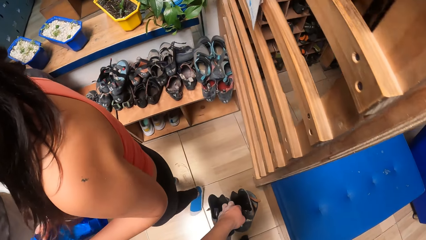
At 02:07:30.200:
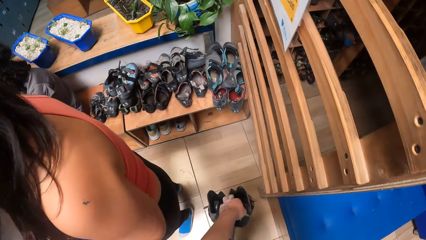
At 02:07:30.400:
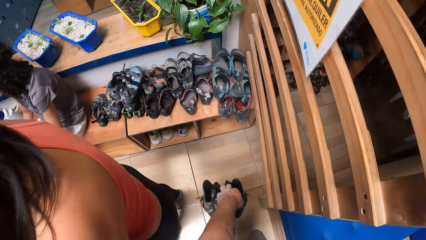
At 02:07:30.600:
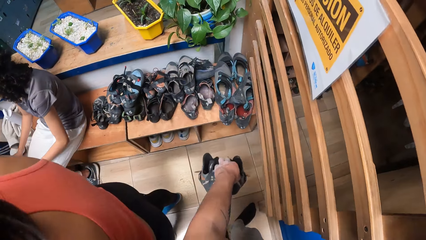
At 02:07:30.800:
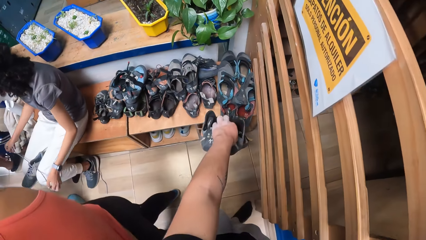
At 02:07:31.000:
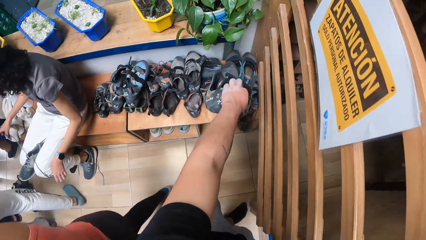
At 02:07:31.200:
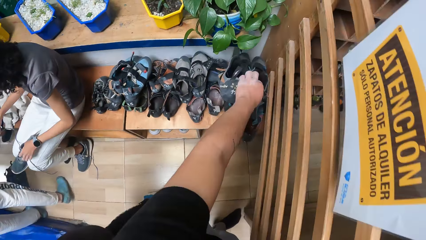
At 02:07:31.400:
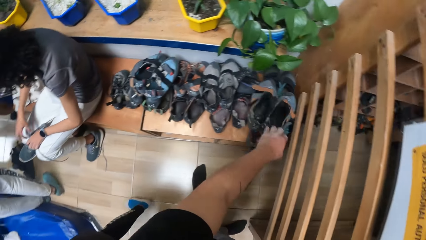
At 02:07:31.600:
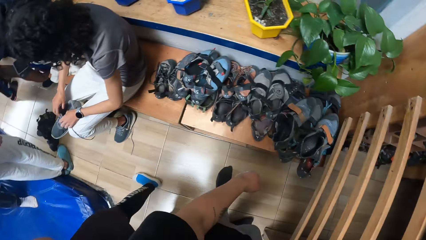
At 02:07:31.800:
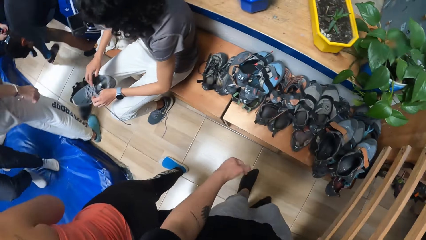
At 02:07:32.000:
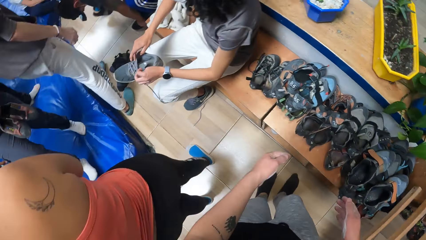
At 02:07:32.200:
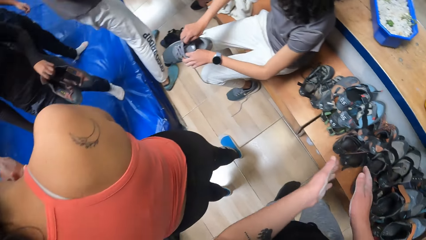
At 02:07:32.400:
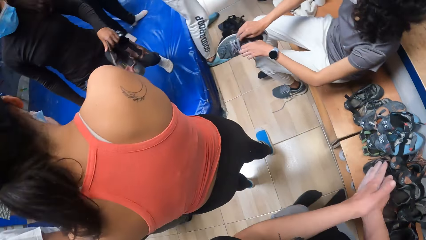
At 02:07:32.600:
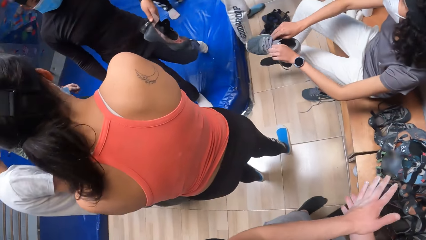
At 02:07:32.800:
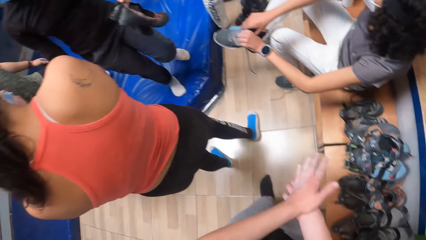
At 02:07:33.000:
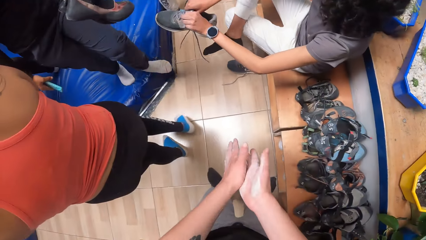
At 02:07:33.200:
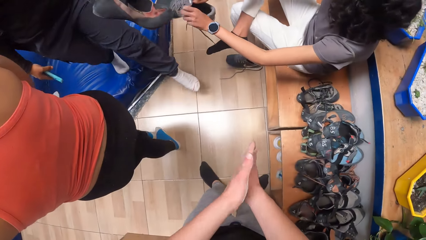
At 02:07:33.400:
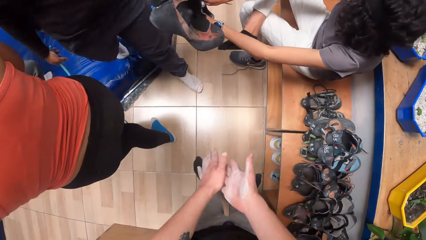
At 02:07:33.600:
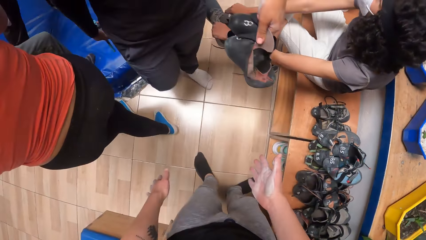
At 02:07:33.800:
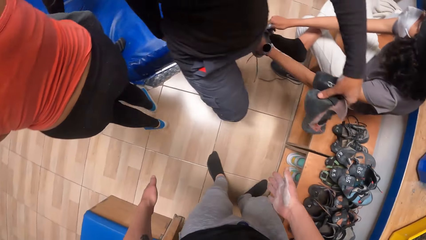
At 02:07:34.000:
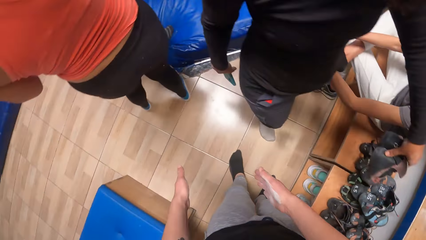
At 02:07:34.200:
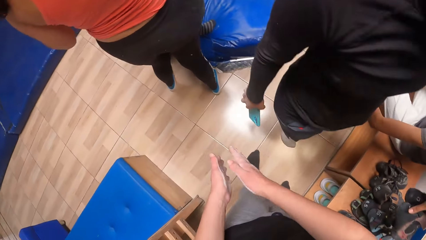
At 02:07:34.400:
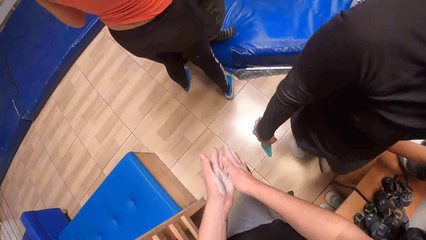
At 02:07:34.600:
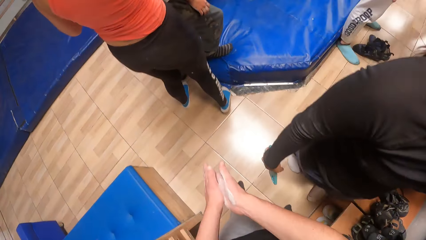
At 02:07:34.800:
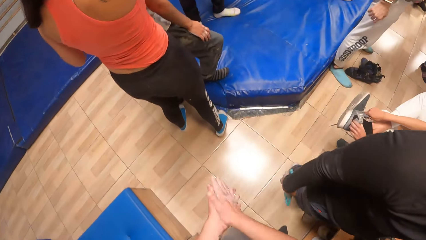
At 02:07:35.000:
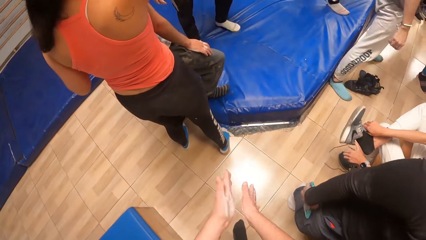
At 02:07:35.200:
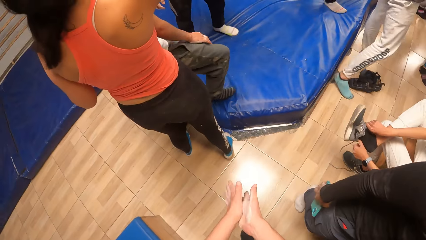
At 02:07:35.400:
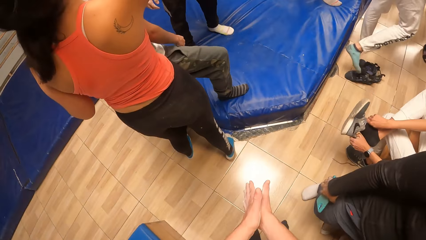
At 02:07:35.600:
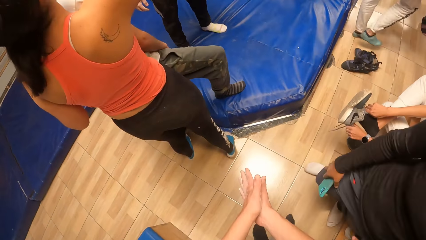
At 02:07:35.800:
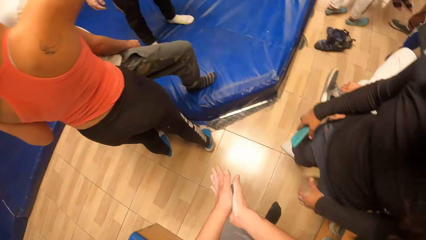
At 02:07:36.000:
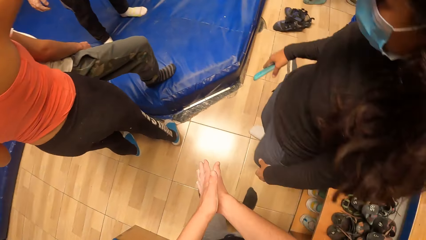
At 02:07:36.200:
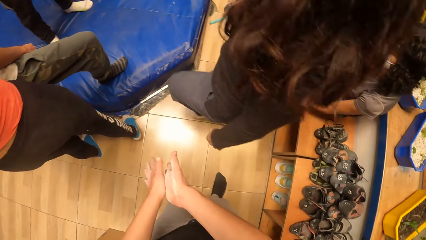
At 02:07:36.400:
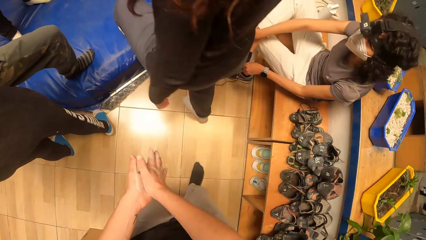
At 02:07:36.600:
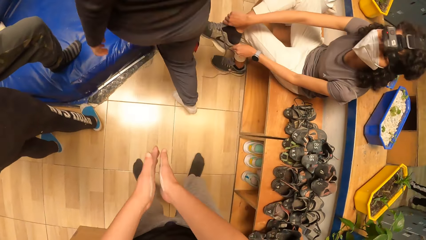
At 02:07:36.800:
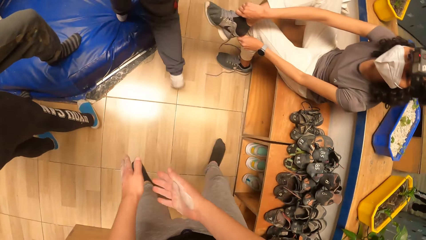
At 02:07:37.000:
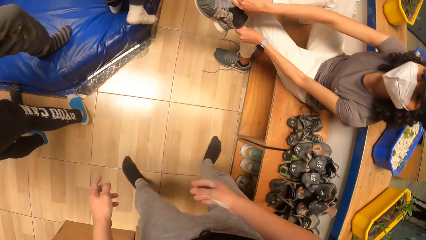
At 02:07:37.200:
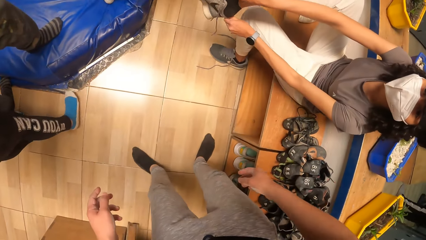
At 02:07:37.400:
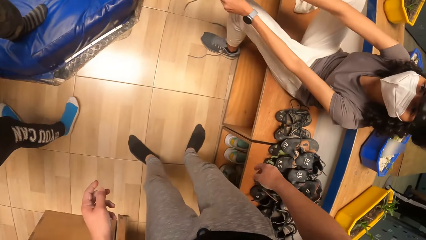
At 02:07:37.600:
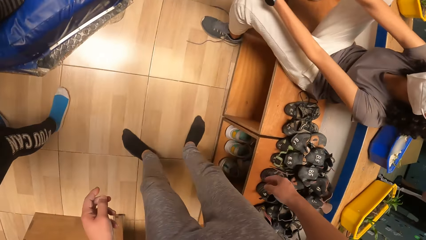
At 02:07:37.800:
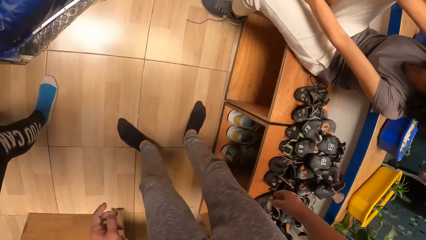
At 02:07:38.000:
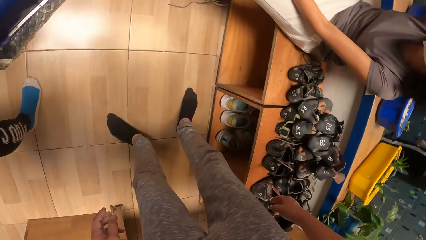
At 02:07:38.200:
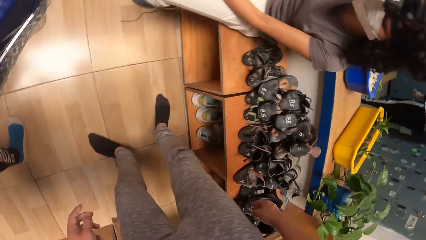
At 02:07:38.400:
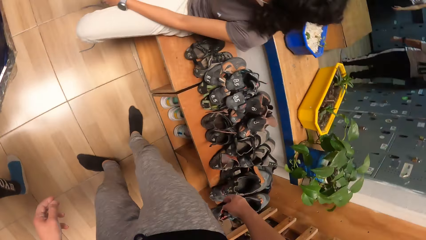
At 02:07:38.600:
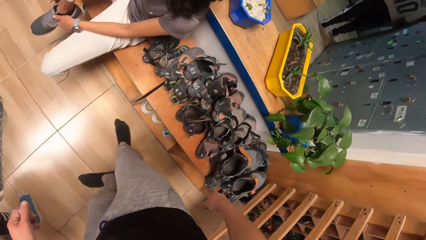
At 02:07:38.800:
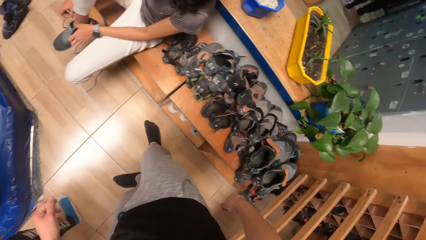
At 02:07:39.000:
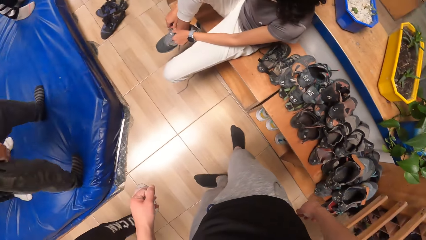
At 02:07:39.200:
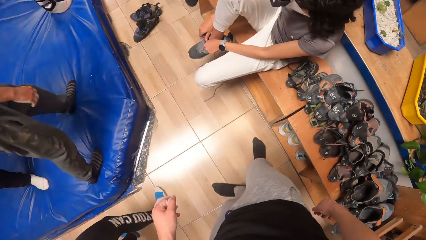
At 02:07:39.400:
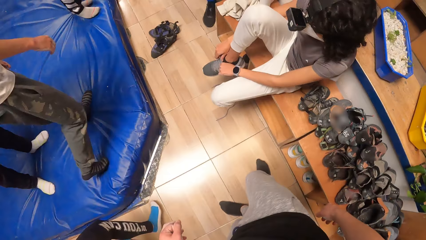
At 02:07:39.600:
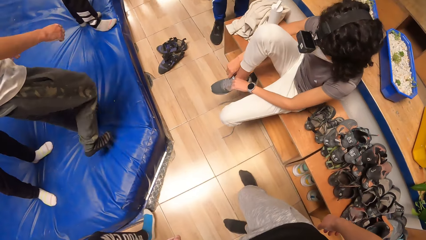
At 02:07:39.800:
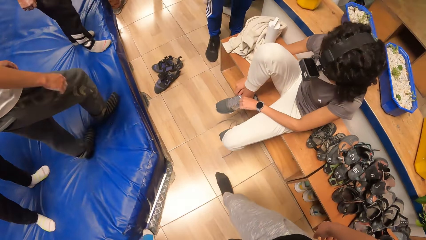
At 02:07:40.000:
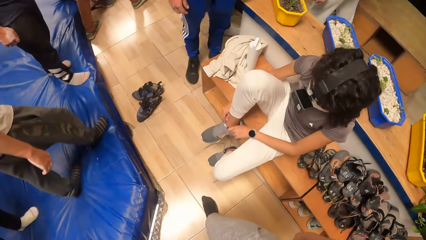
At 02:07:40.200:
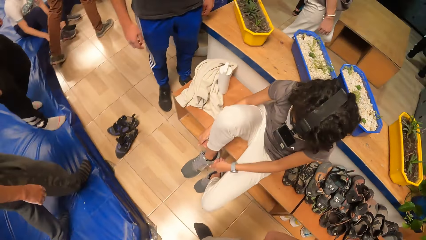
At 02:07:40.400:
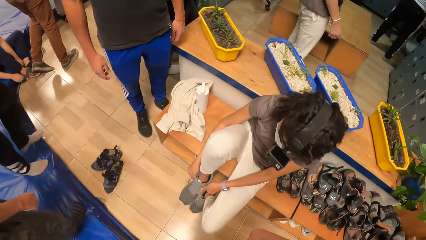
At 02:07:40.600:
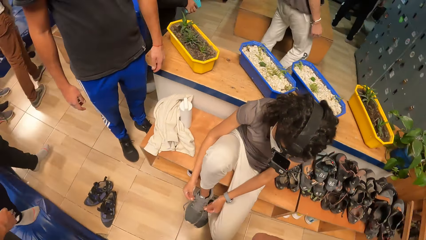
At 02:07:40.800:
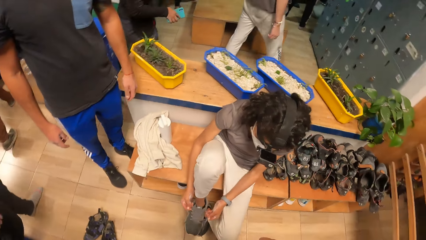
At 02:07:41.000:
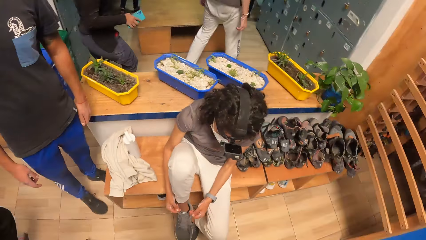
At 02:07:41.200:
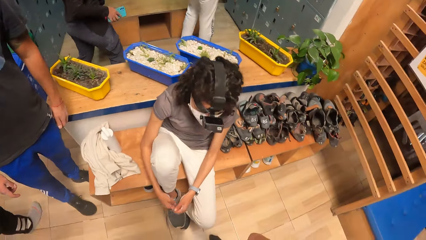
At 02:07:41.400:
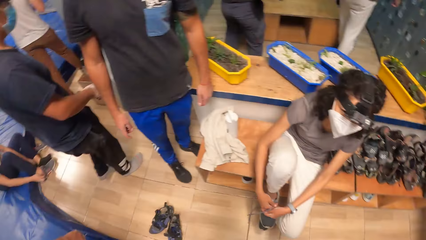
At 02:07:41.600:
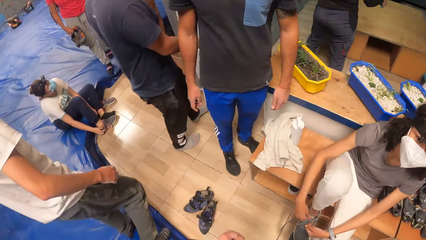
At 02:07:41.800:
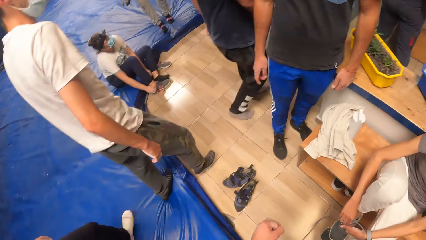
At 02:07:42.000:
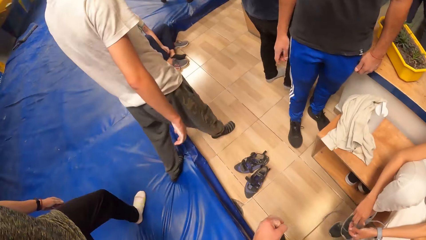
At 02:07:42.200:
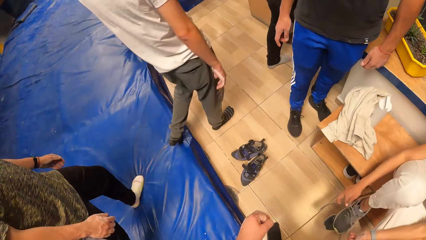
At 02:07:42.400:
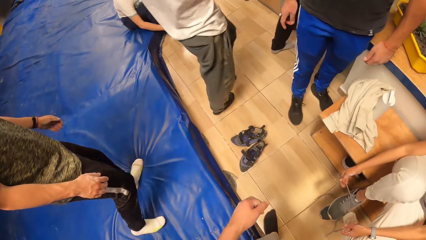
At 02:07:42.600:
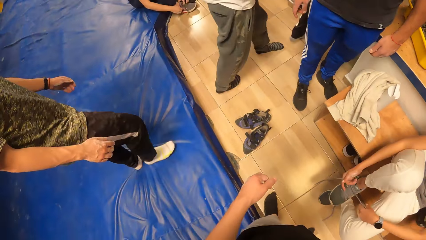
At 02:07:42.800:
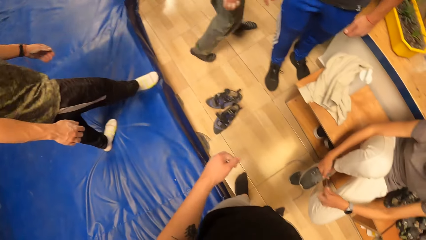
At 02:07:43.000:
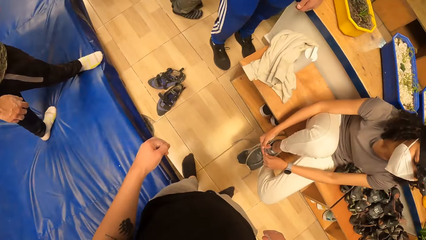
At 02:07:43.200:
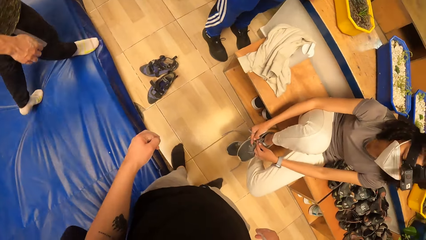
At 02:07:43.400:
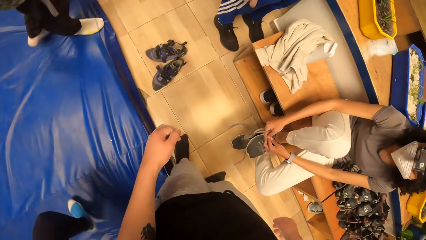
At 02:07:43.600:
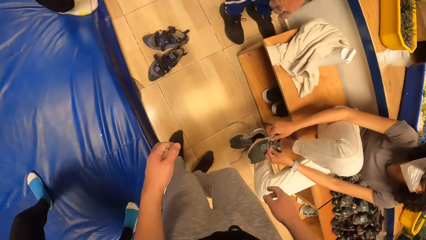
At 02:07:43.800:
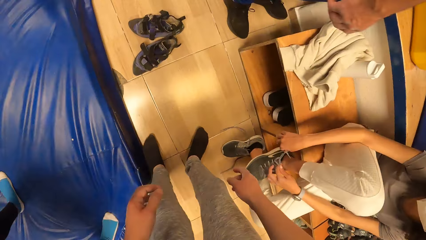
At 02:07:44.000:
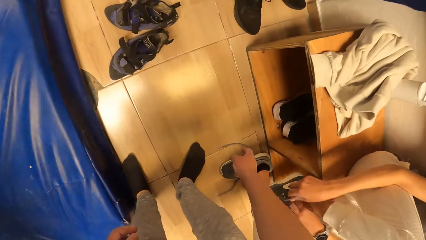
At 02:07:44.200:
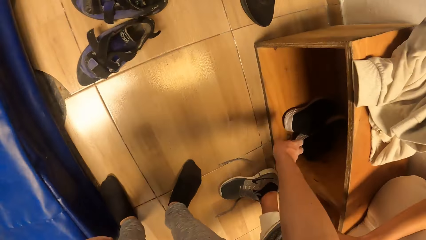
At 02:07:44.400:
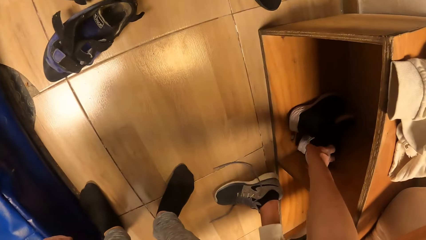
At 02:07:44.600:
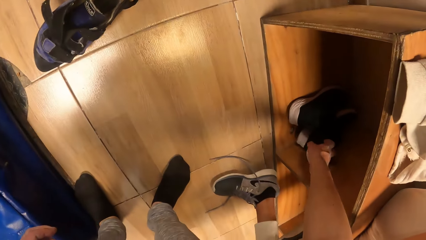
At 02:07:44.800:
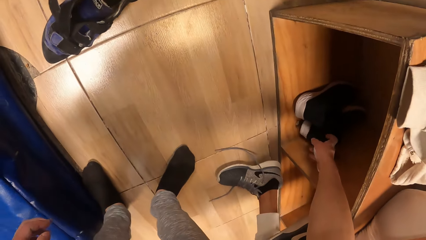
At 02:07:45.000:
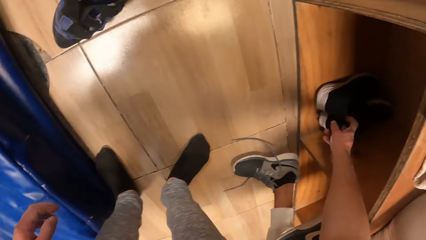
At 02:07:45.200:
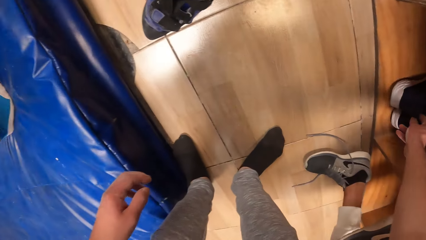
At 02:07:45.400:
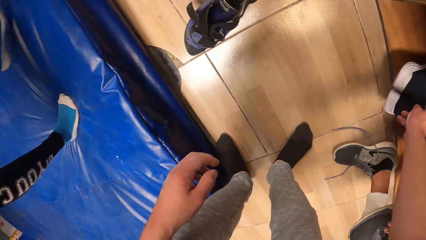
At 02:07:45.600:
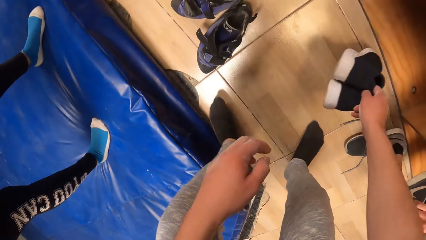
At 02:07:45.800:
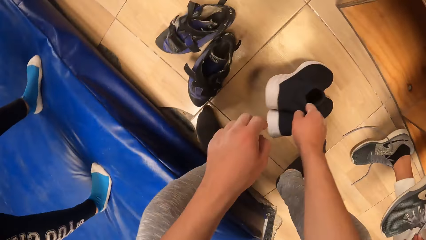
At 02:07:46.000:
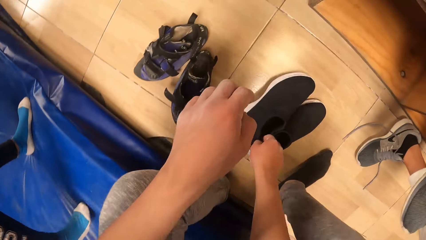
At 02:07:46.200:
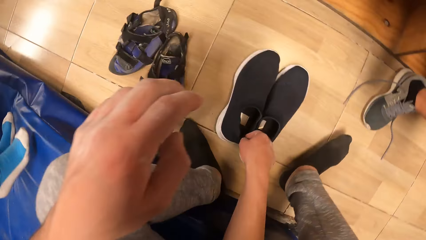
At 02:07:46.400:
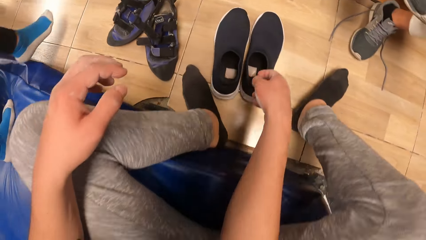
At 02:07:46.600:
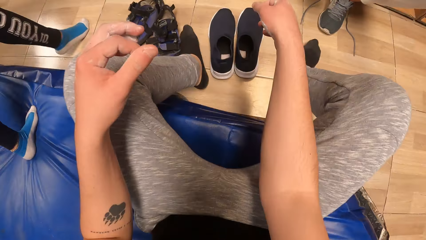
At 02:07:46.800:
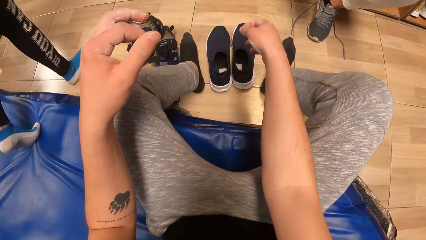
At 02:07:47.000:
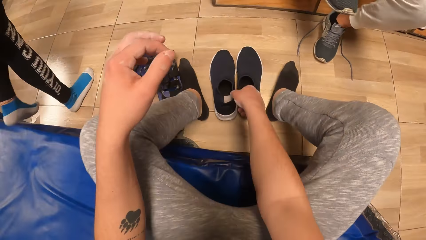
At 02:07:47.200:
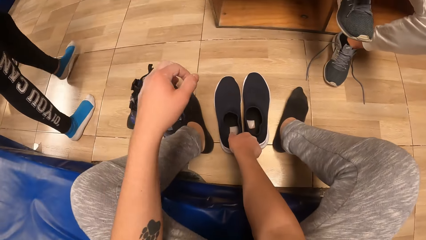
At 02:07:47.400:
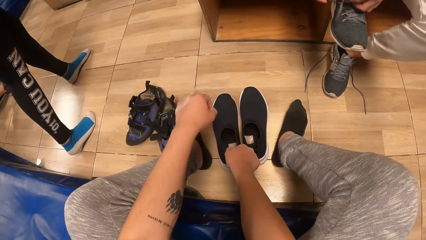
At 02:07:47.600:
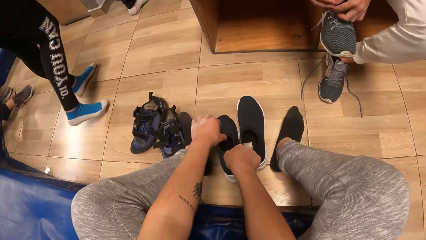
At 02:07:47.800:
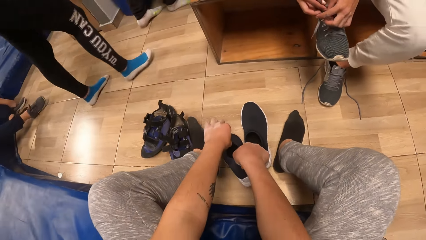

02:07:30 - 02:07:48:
The camera wearer places her shoes on a shoe rack or seat. She rubs her hands. She walks around the room. She picks up her shoe. She sits on a sofa or blue mattress.
